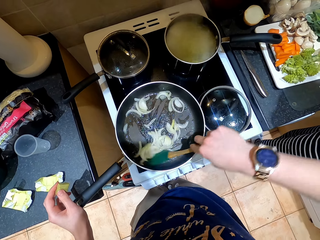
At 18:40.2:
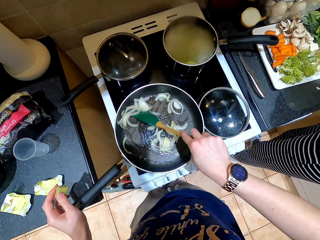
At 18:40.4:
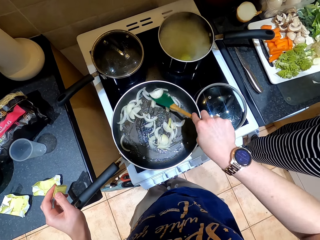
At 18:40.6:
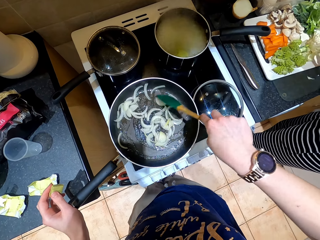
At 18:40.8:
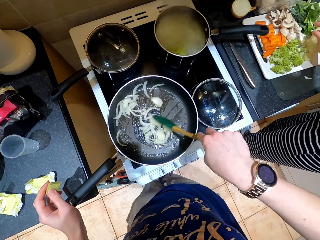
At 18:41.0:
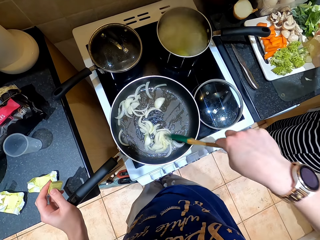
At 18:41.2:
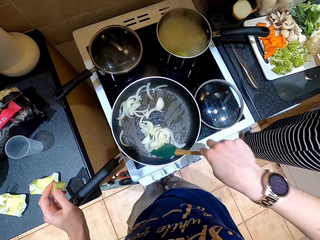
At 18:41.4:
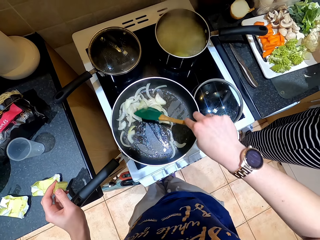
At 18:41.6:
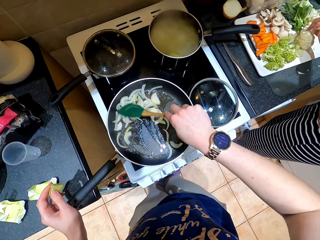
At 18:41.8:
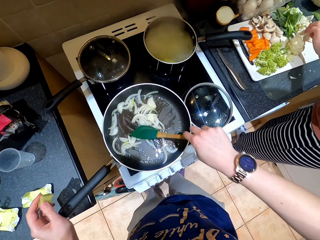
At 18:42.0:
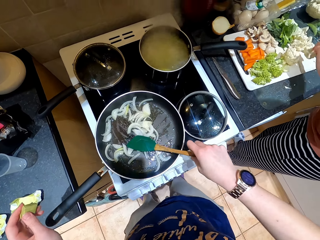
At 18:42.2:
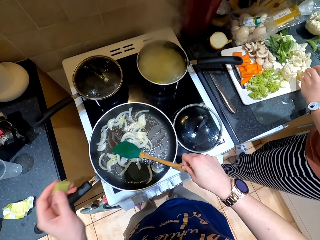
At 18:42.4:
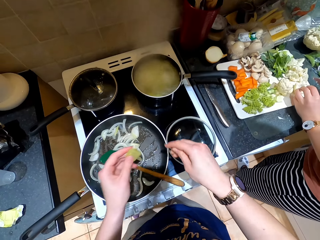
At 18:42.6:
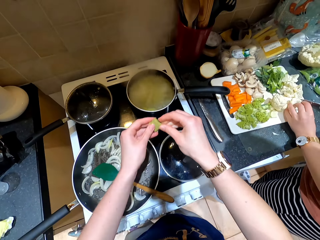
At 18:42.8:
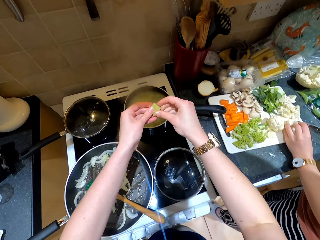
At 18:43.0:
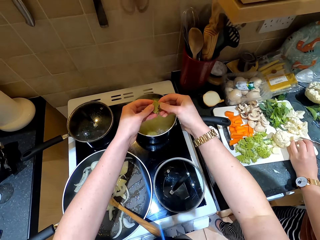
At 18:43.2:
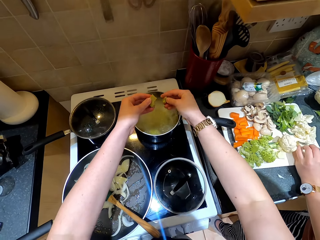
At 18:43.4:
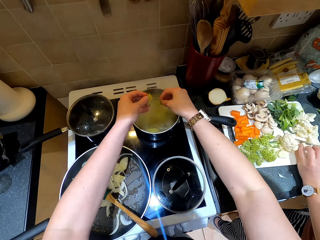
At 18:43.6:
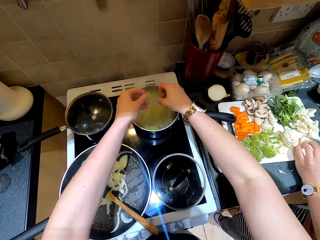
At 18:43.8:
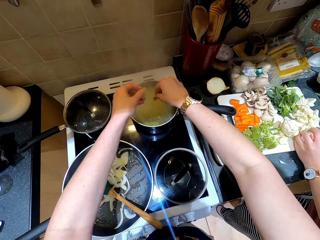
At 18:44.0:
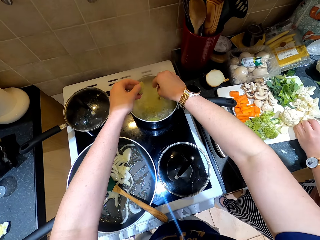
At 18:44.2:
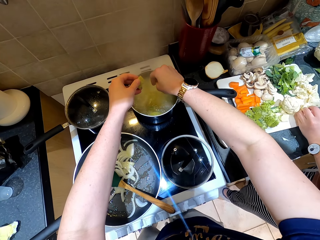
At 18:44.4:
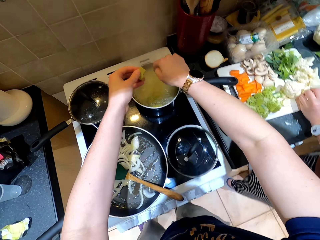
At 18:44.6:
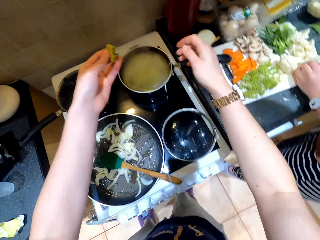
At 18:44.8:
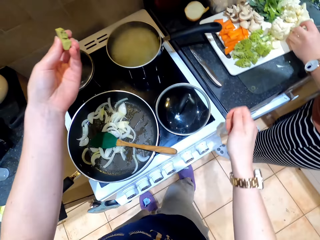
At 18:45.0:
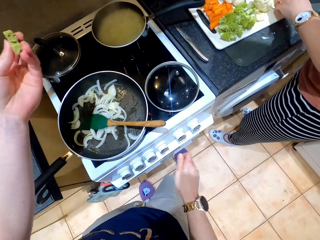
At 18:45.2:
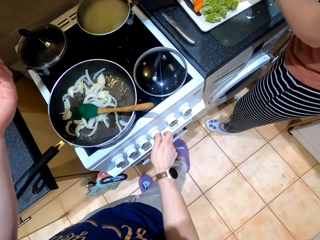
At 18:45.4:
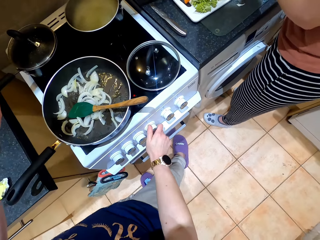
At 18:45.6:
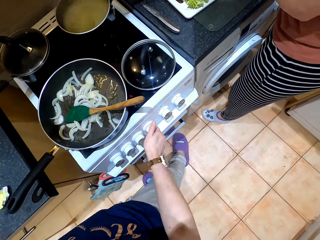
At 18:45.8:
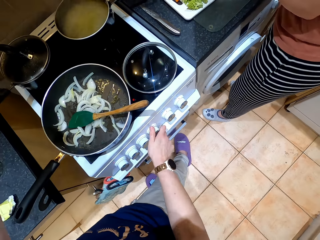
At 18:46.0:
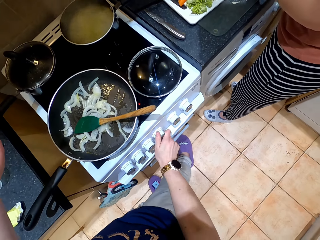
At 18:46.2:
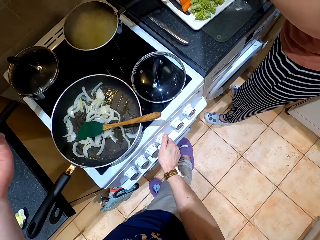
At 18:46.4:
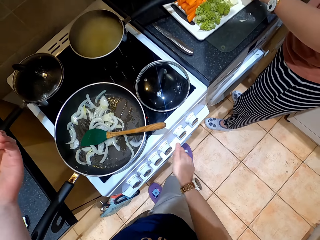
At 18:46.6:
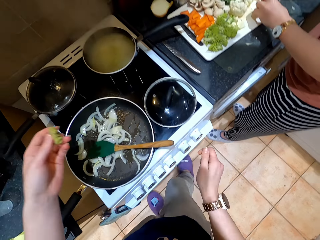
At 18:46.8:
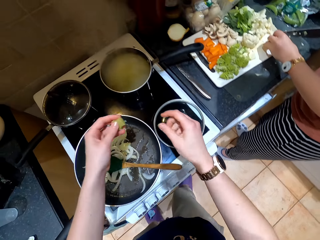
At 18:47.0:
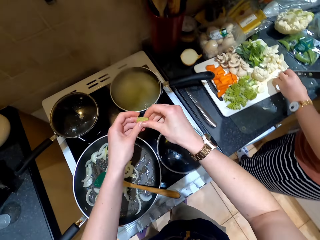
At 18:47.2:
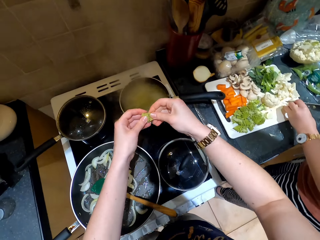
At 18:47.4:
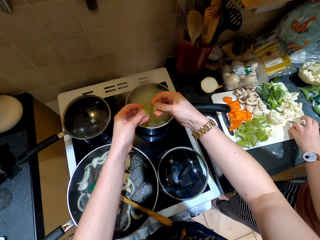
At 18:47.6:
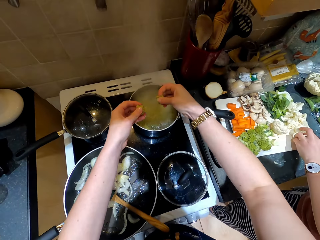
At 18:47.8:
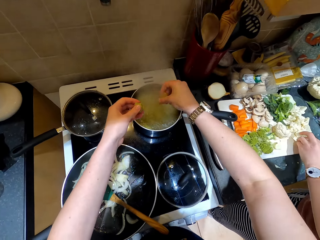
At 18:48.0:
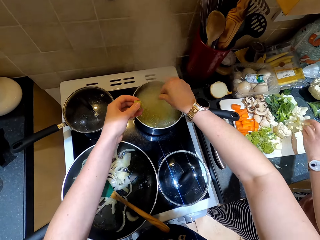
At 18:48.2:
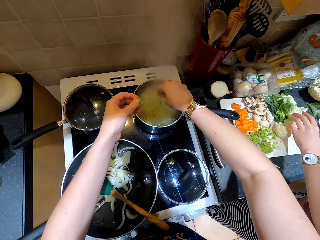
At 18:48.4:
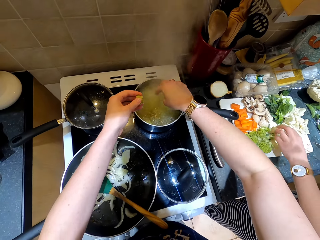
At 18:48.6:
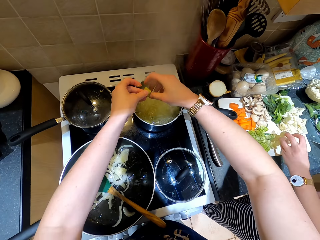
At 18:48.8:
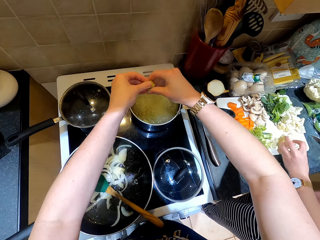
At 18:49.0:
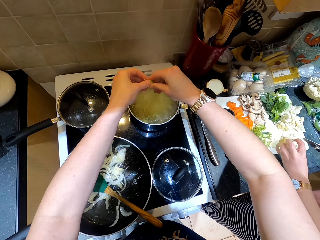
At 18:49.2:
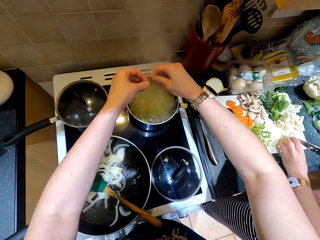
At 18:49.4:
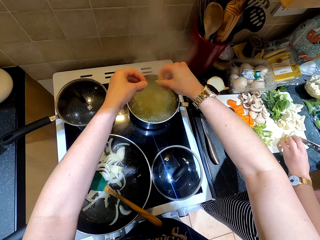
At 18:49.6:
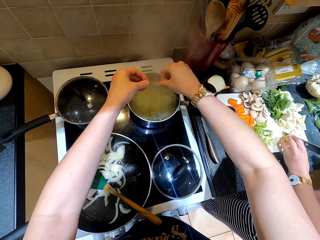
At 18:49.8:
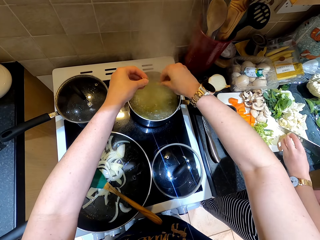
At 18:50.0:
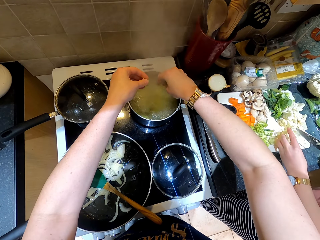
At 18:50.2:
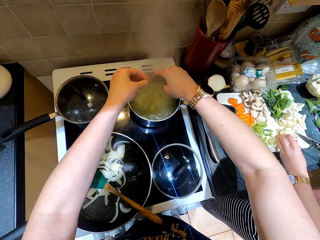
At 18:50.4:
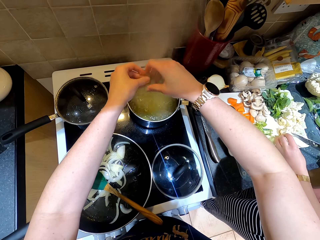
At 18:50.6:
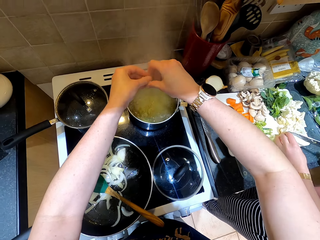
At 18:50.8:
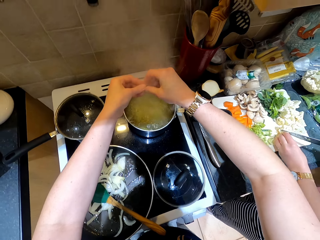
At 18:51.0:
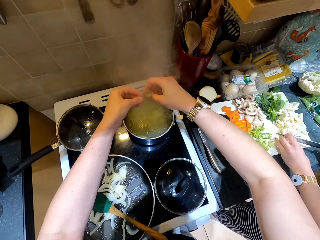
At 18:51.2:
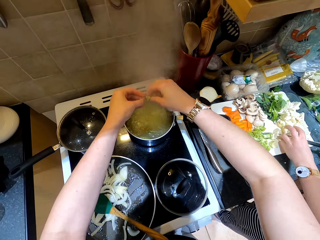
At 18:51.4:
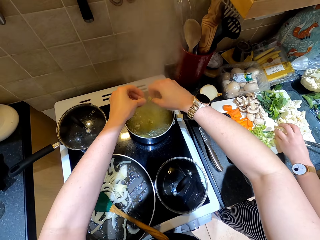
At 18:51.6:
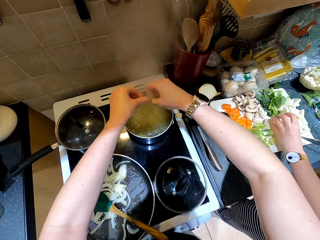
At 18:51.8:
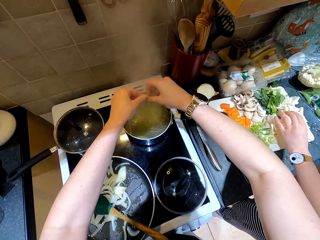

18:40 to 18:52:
A lady picks cauliflower. The camera wearer holds something. The lady chops the cauliflower. The camera wearer puts spice in the water in the cooking pot. They adjust the cooker and hold something. The lady picks the cauliflower. The camera wearer puts spice in the water in the cooking pot. The lady drops the cauliflower, picks the cauliflower, and slices the cauliflower.

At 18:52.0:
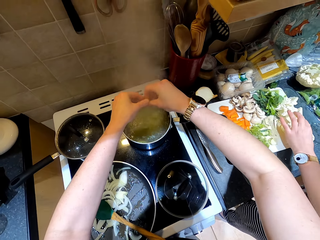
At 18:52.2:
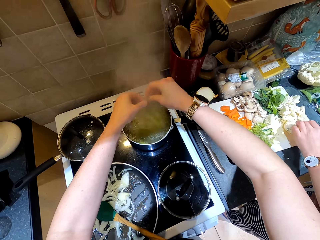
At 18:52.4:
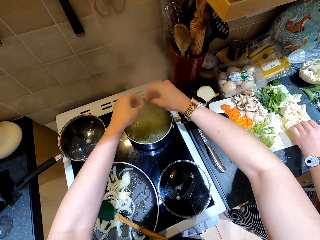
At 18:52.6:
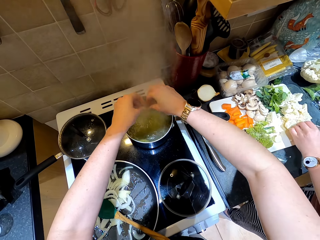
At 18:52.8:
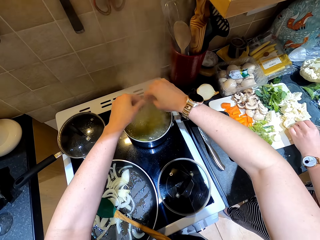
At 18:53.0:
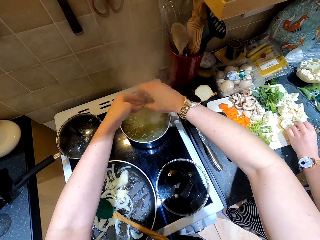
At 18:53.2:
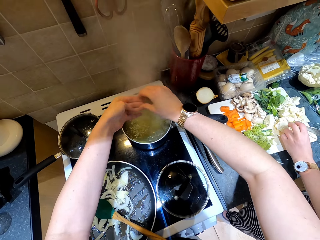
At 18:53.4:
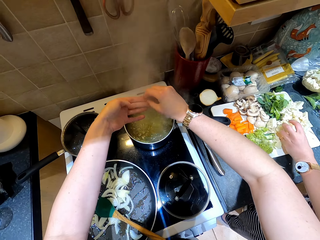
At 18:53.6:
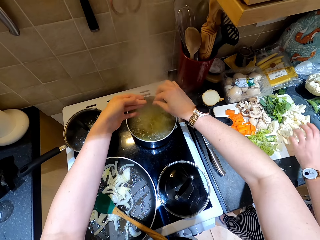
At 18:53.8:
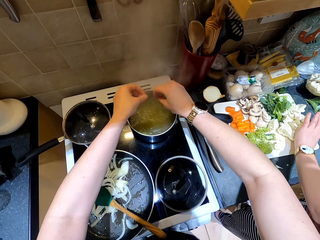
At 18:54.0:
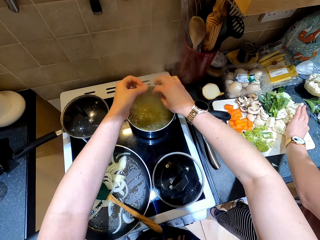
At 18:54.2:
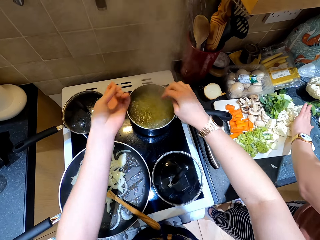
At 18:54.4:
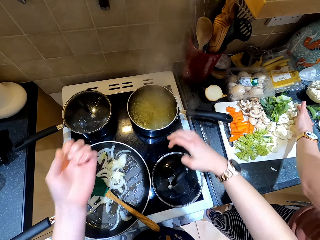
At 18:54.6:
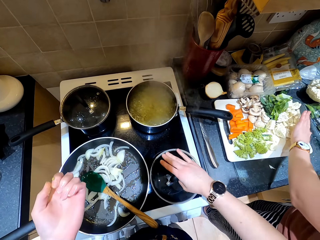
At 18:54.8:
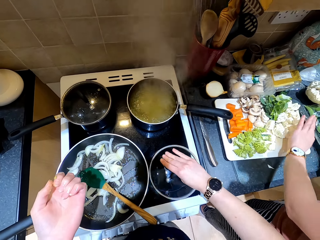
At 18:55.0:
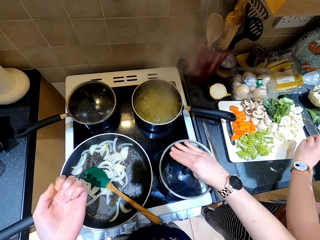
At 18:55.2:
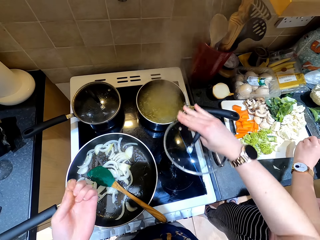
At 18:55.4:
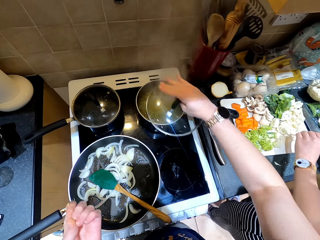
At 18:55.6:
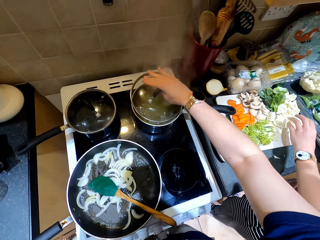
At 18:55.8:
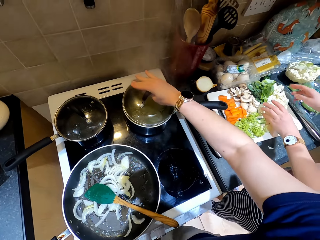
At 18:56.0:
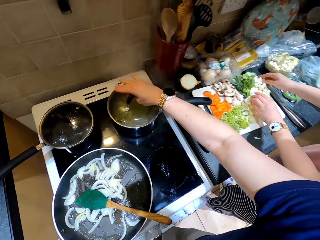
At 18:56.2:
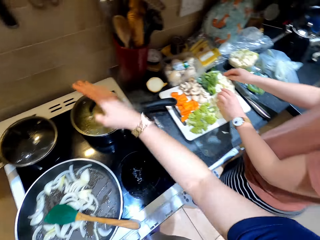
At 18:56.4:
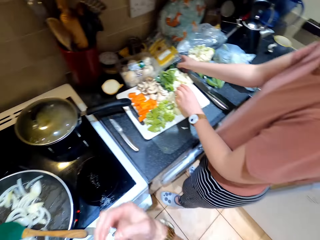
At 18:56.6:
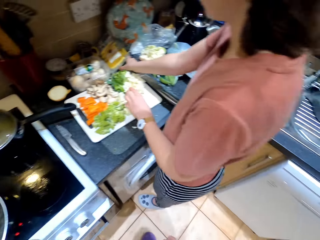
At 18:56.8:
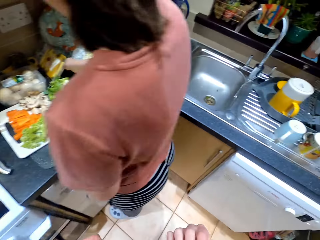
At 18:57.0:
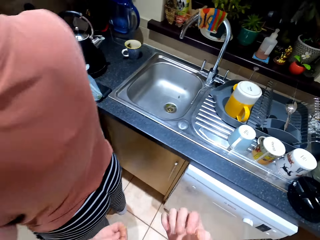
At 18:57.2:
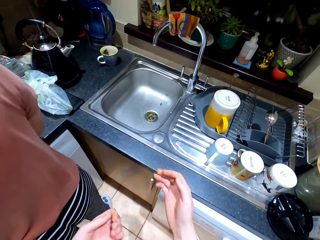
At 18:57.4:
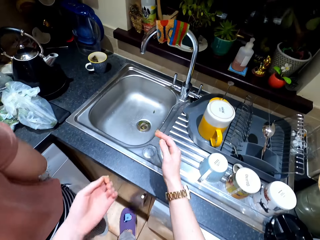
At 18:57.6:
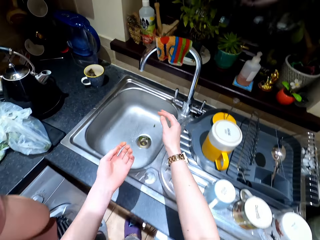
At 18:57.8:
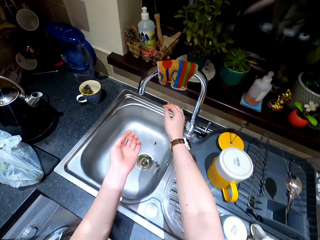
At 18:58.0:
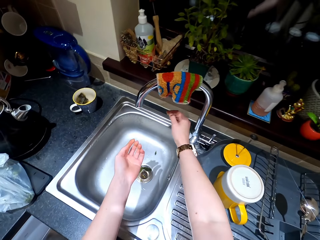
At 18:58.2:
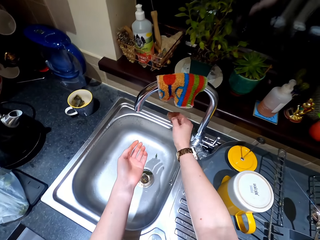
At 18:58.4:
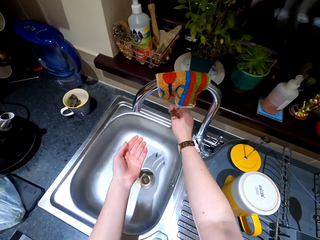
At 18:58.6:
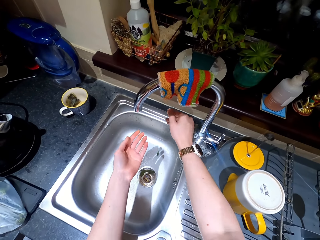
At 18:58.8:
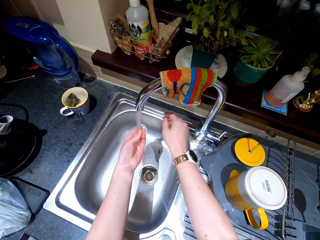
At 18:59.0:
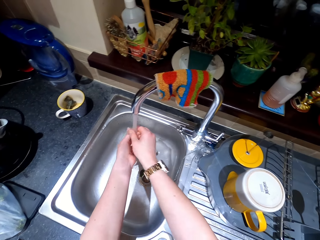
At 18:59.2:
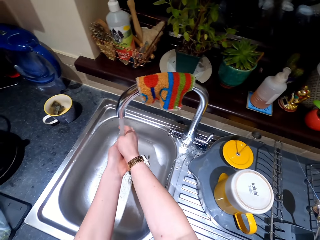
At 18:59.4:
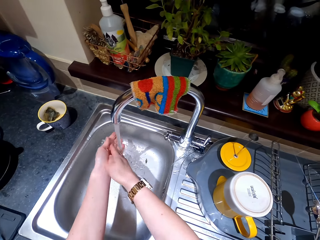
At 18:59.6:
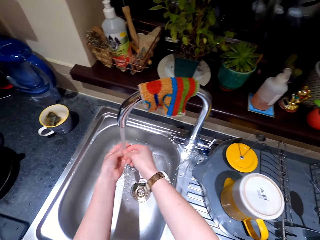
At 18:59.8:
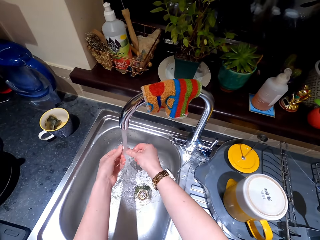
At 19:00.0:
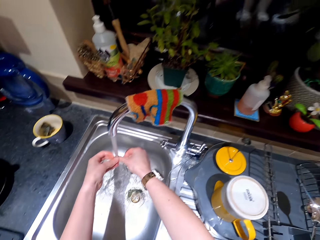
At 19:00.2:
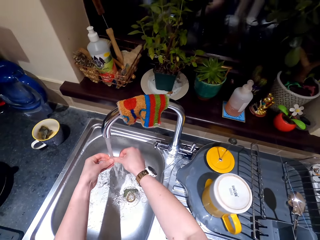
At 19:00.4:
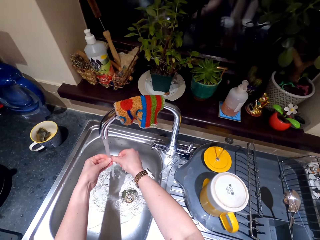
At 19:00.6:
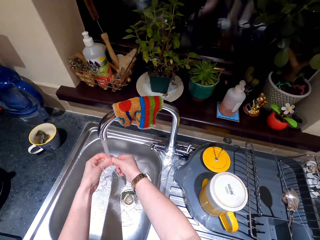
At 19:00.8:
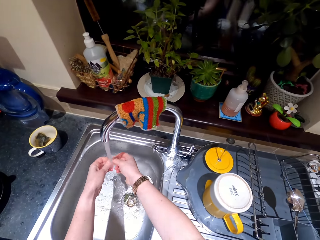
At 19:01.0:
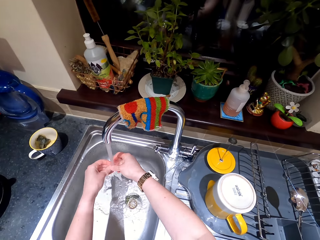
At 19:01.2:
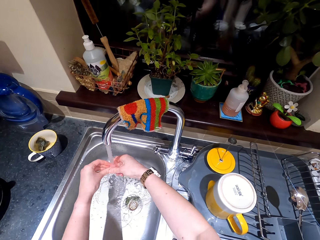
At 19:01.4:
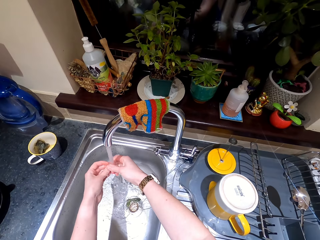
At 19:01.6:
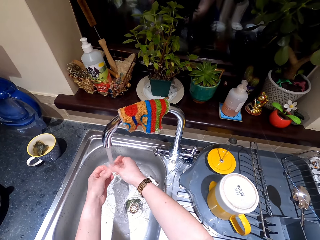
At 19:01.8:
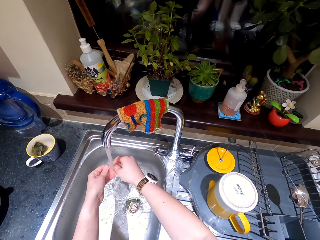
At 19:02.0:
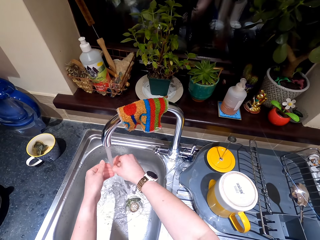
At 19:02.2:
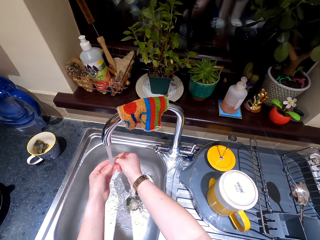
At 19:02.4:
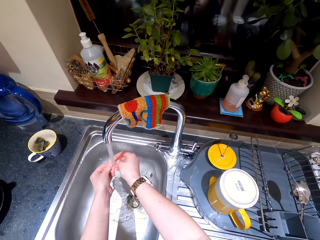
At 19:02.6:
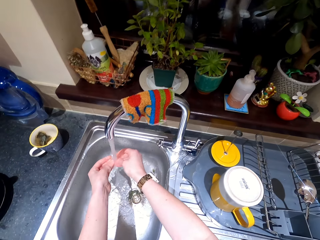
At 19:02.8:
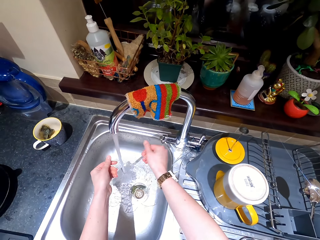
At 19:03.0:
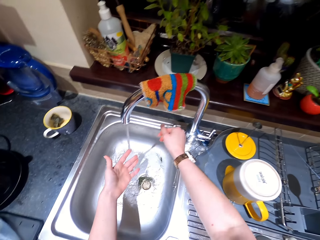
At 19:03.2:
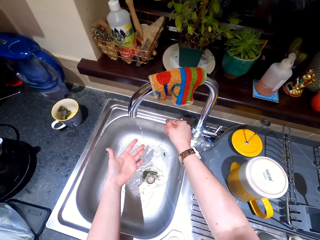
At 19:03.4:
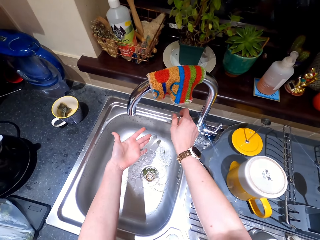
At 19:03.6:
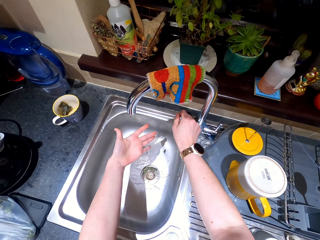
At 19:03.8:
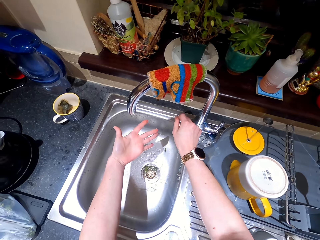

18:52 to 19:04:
A lady moves cauliflower, slices the cauliflower, and moves the cauliflower. The camera wearer picks the cooking pot lid. The lady drops a knife. The camera wearer covers the cooking pot. The lady touches the vegetables. The camera wearer moves around. She opens the water tap, washes her hands, and closes the tap.
